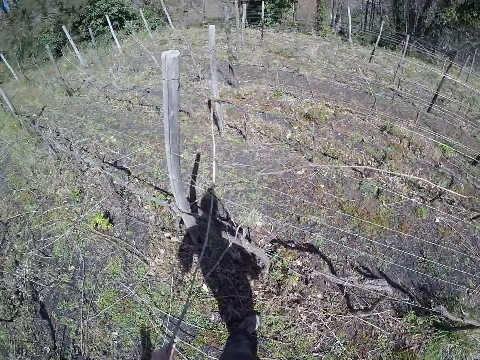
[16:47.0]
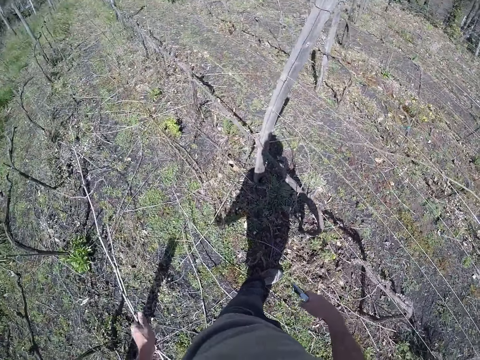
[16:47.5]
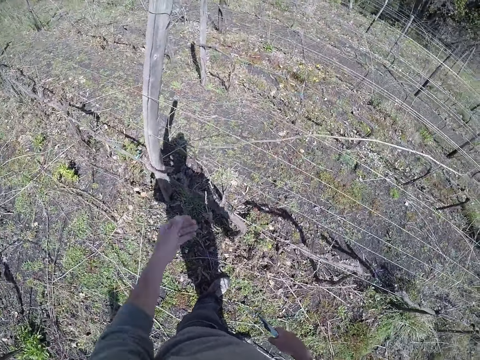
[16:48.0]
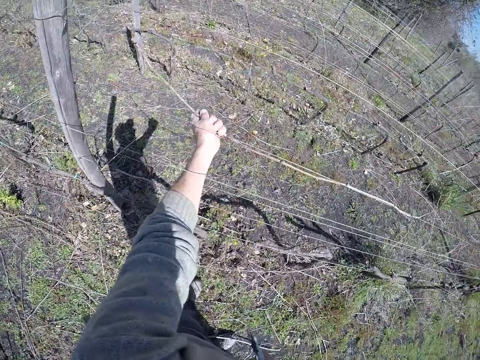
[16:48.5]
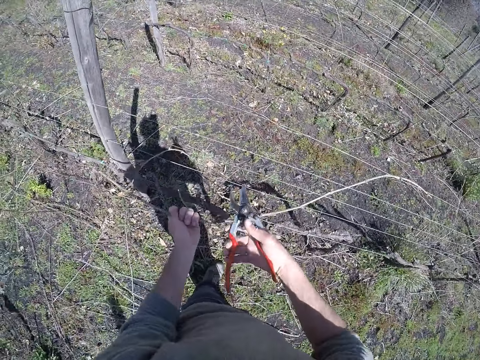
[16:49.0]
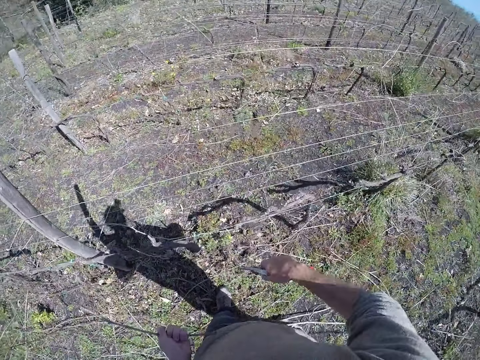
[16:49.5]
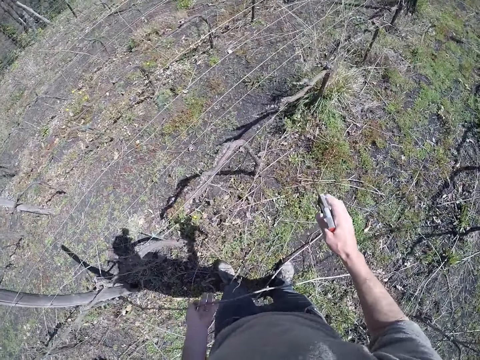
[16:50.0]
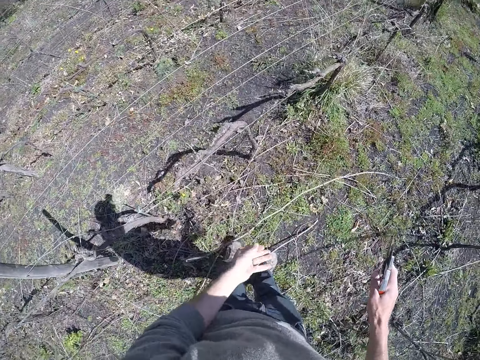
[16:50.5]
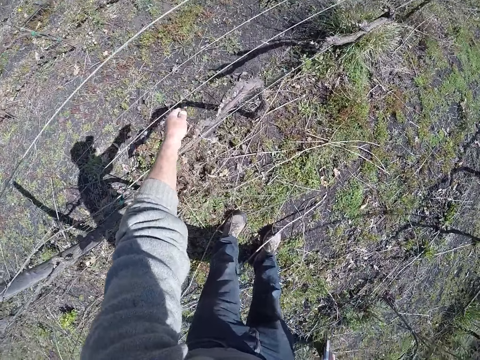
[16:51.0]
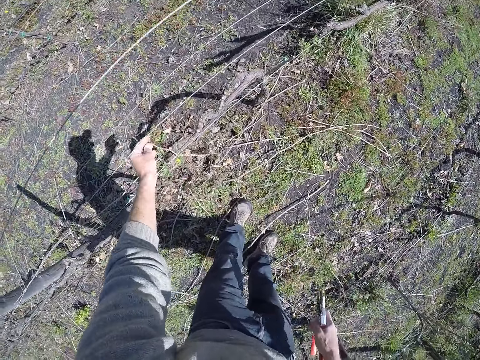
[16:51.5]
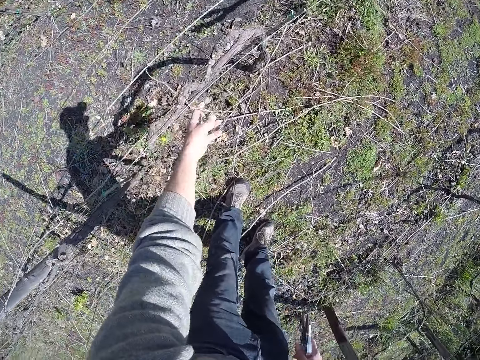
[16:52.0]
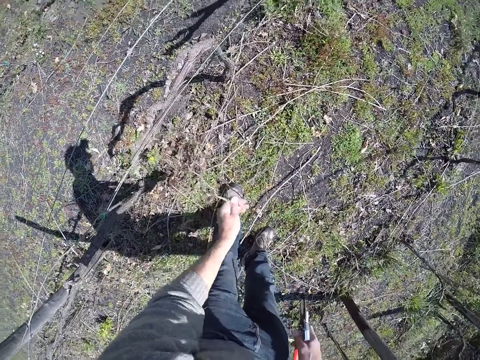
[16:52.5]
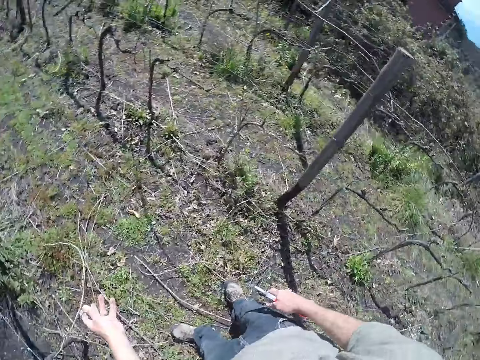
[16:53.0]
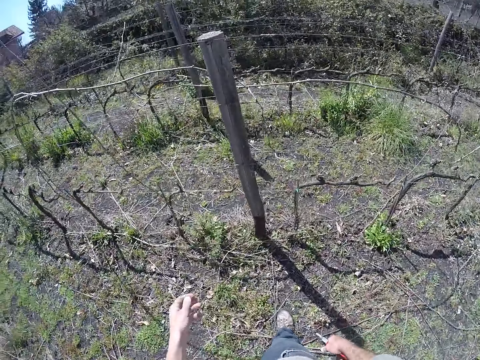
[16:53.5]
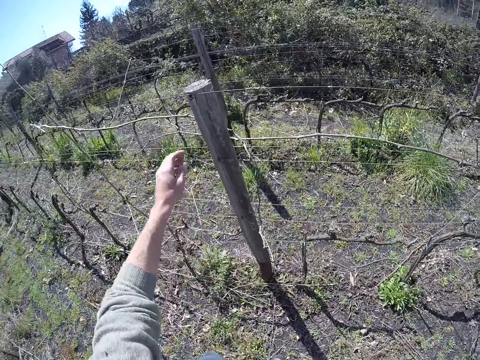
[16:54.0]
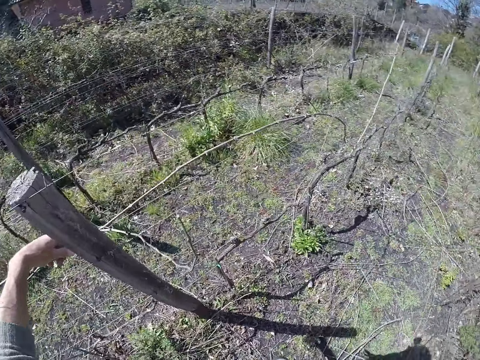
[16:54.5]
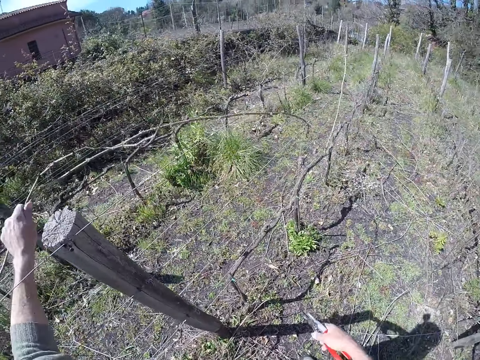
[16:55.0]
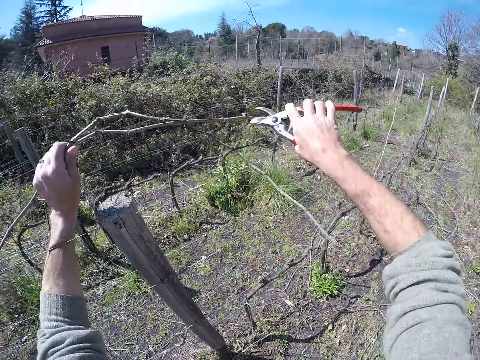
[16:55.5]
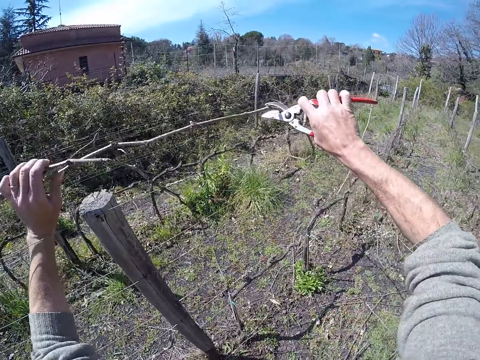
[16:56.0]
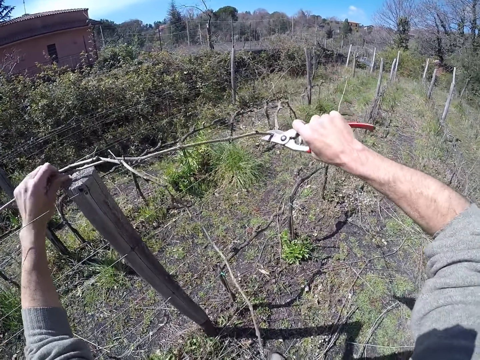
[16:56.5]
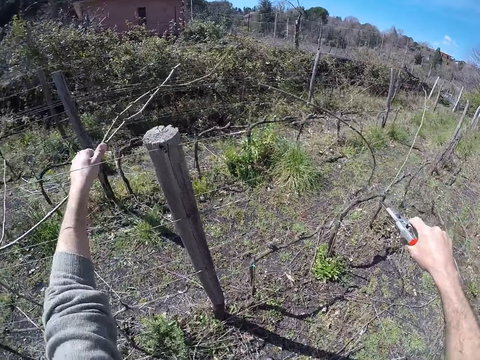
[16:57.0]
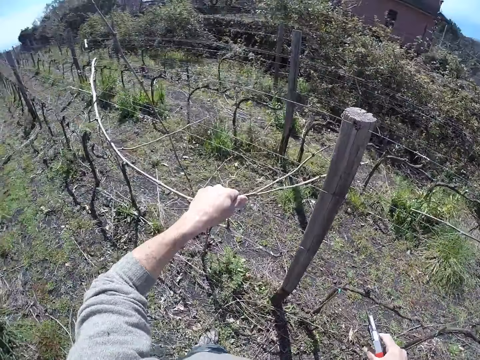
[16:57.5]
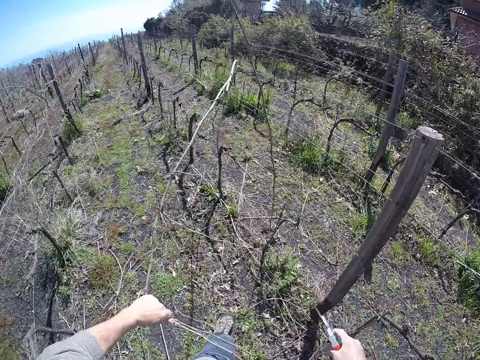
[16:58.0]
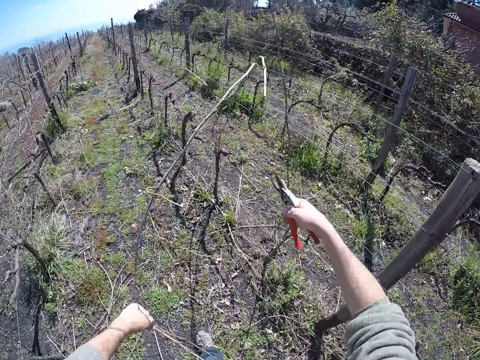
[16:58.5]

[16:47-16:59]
The camera wearer pulls wood with the left hand. He drops the dry sticks on the ground with his left hand. He moves a dry stick from the wire fence to the ground with his hands. He holds the wood with the left hand, pulls the wood with the left hand and holds the wood with both hands. He cuts the wood with scissors or pruning shears. He looks around. He moves a dry stick from the wire fence to the ground with his left hand. He holds the wood with the left hand, drops the wood with the left hand and holds the wood with the left hand. He looks around. He pulls some dry sticks from the wire fence with his left hand. He holds the wood with the left hand and moves the wood with the left hand. He cuts the dry stick with the pair of pruning shears. He pulls the dry sticks from the wire fence with his left hand.

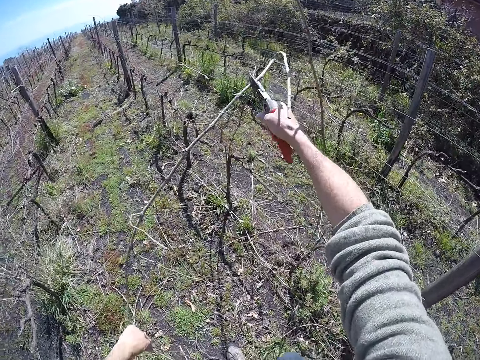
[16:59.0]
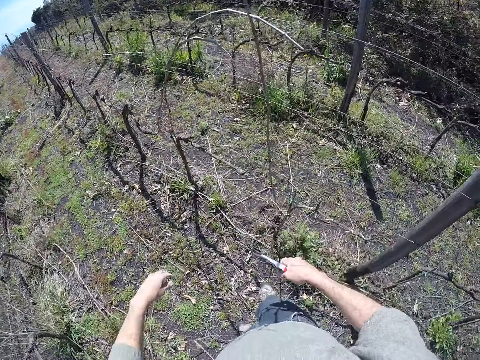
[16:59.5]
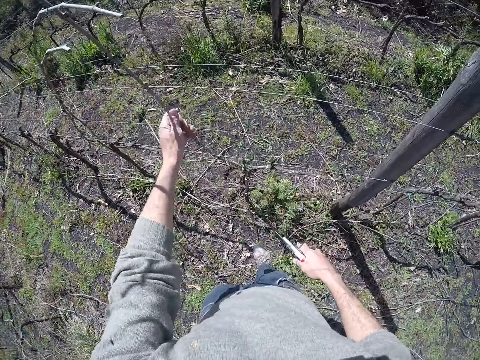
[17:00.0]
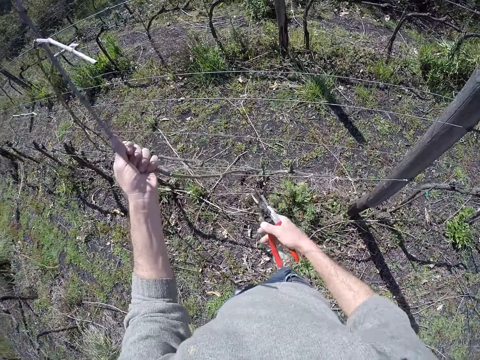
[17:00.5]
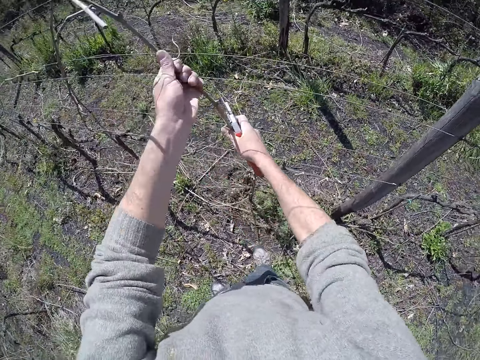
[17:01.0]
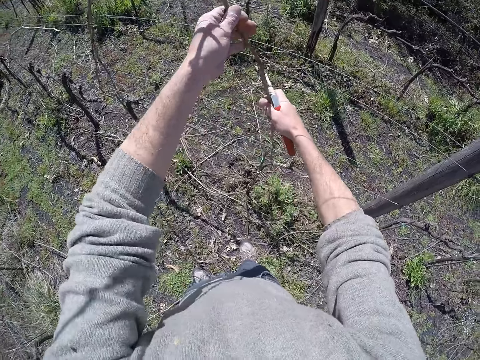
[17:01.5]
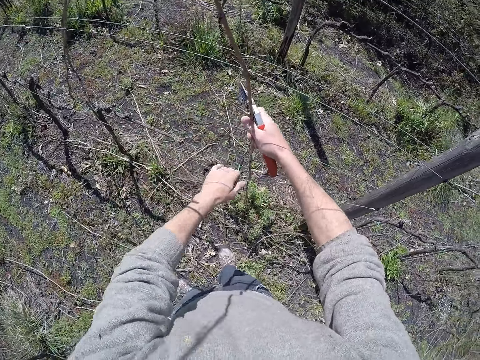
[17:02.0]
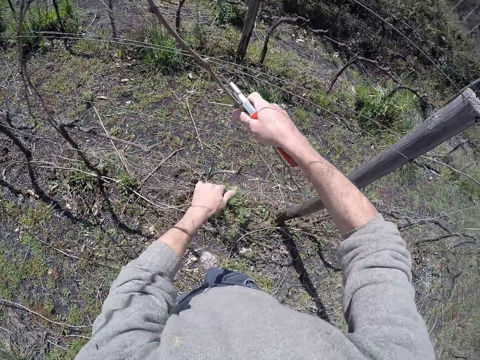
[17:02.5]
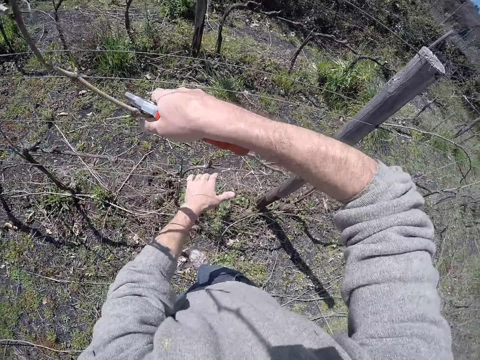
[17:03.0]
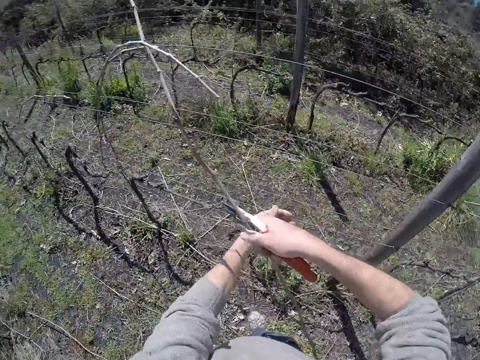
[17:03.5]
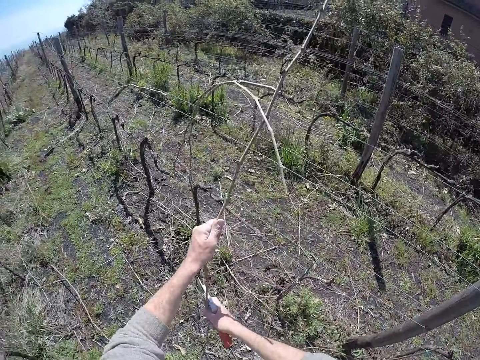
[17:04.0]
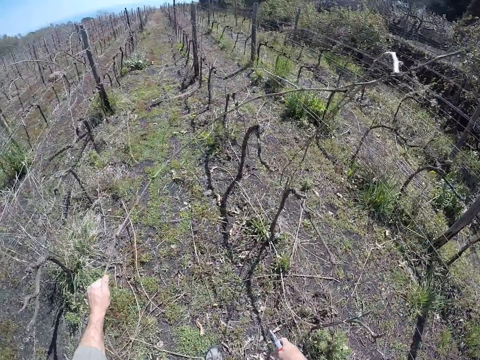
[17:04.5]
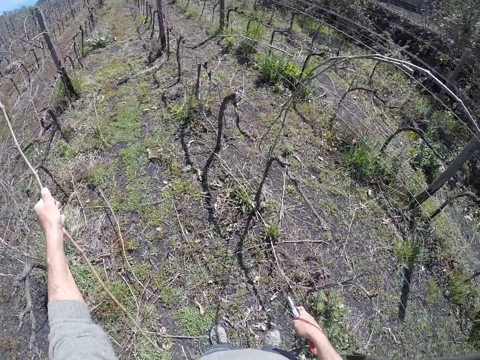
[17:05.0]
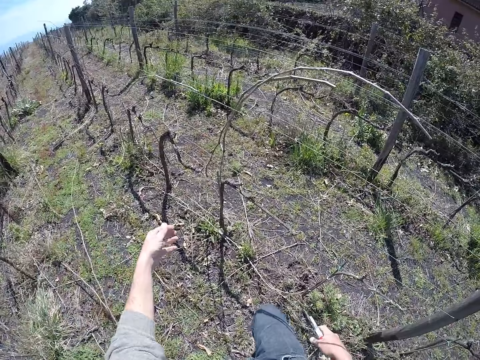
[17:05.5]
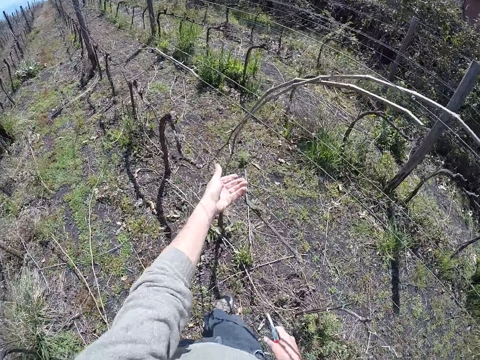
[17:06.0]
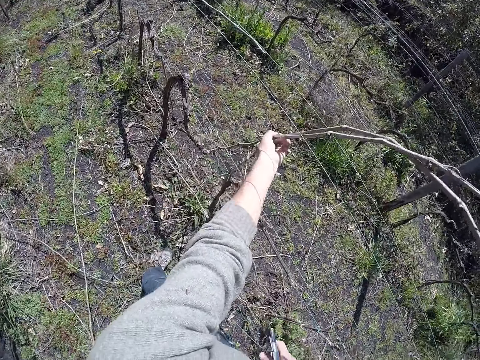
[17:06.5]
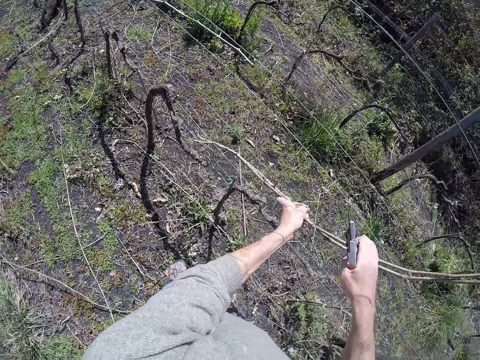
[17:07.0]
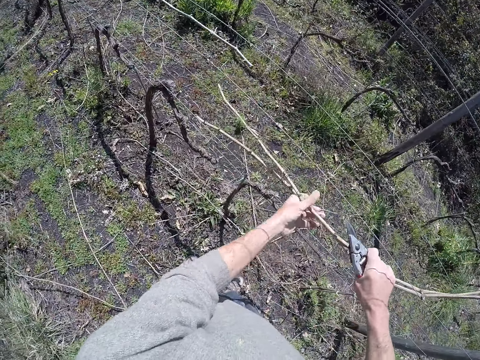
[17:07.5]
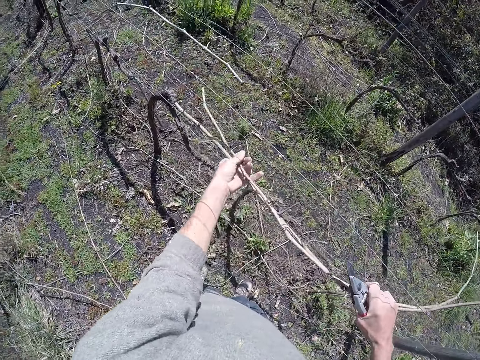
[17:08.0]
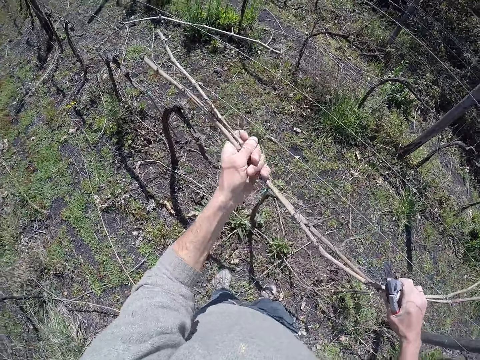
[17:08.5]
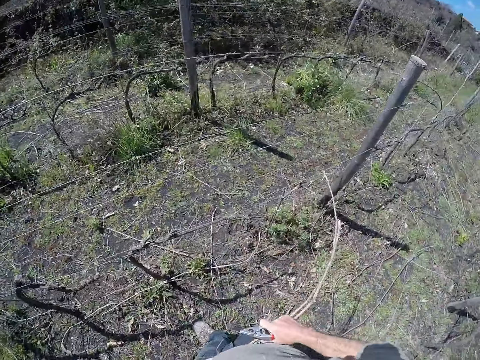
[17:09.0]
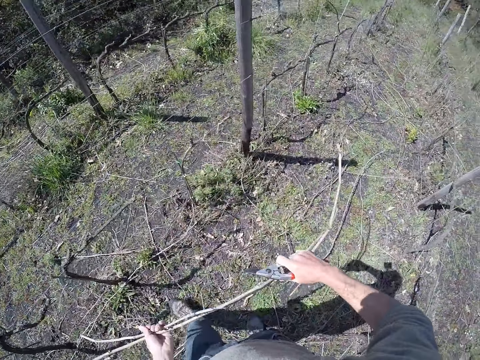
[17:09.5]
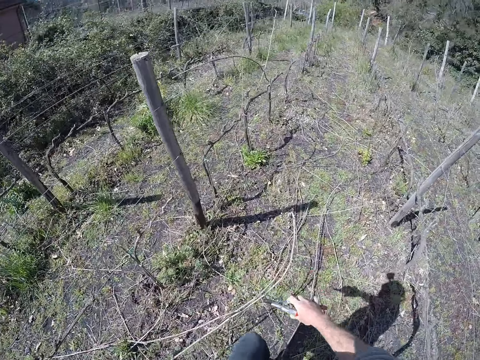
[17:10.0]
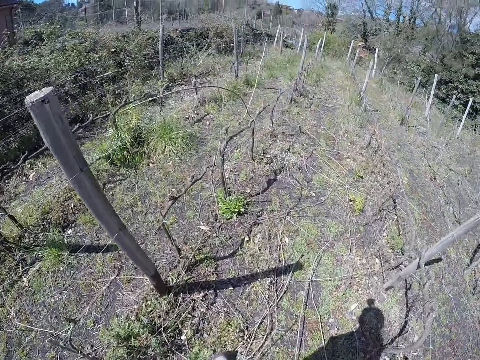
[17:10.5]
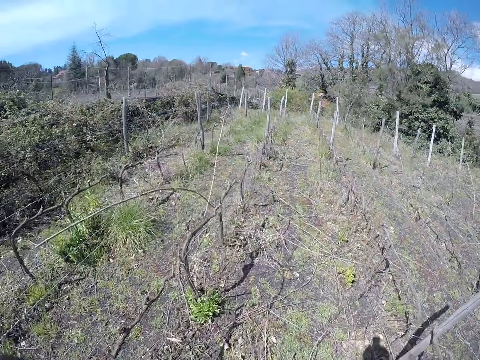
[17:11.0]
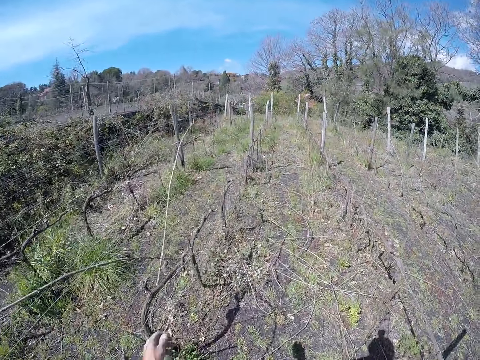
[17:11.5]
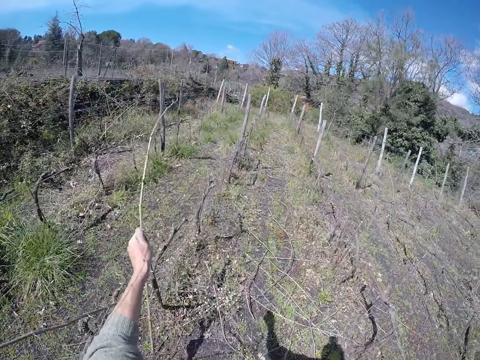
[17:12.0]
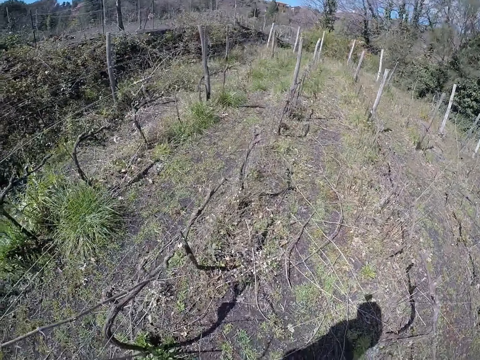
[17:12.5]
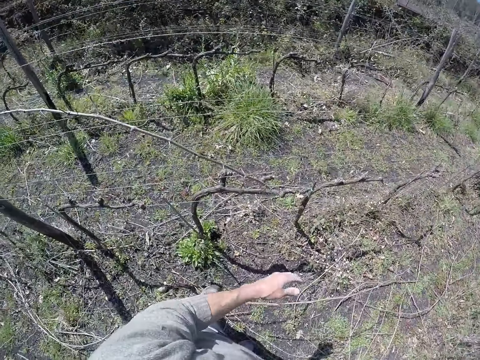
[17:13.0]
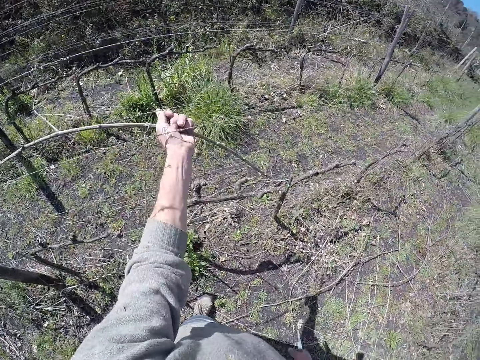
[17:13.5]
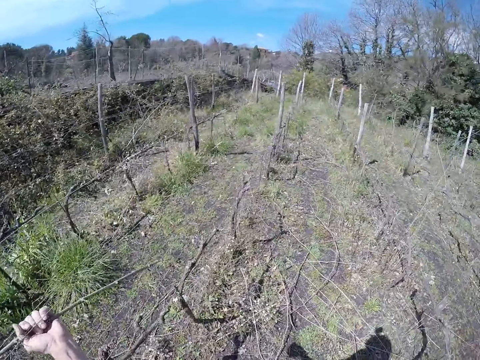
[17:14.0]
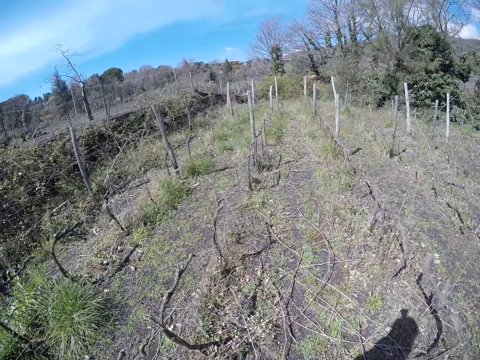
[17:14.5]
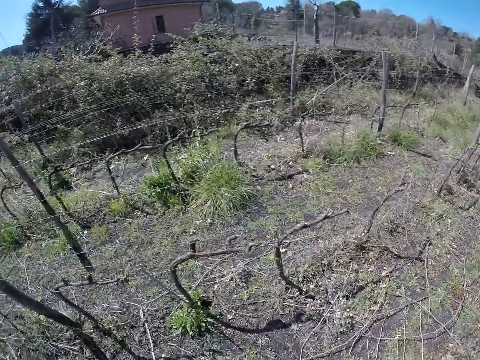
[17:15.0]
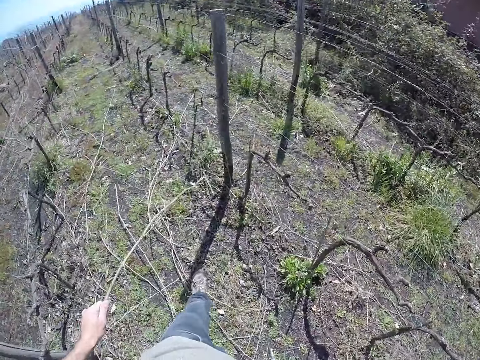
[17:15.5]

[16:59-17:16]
The camera wearer cuts the dry stick with the pair of pruning shears. He drops the dry sticks on the ground with his left hand. He moves a dry stick from the wire fence to the ground with his hands. He holds wood with the left hand and holds the wood with both hands. He holds the wire mesh with the left hand. He pulls the wood with the right hand. He pulls the wood with the left hand and drops the wood with the left hand. He moves his hand towards the wood. He moves two dry sticks from the wire fence to the ground with his hands. He holds the wood with the left hand and holds the wood with both hands. He drops the wood with both hands. He moves a step ahead. He moves some dry sticks from the wire fence to the ground with his hands. He holds the wood with the left hand, pulls the wood with the left hand, holds the wood with the left hand, pulls the wood with the left hand and drops the wood with the left hand. He looks around.
